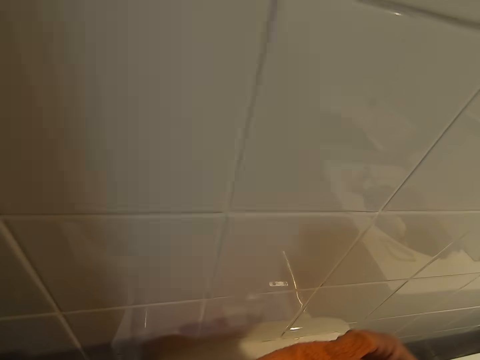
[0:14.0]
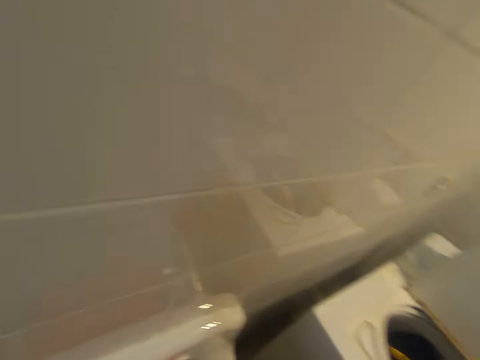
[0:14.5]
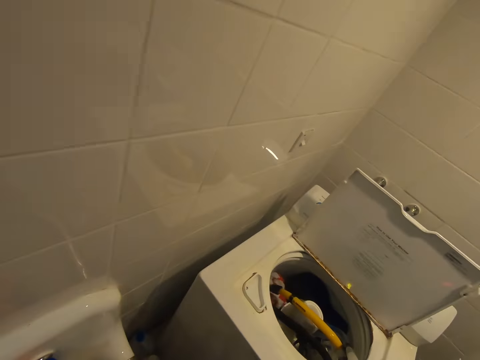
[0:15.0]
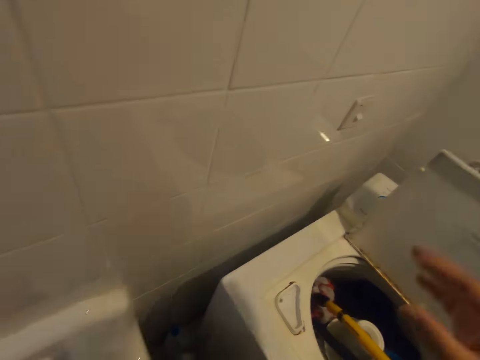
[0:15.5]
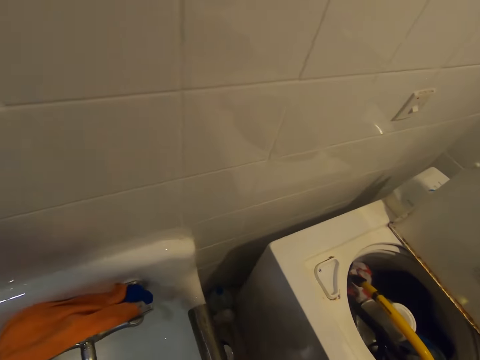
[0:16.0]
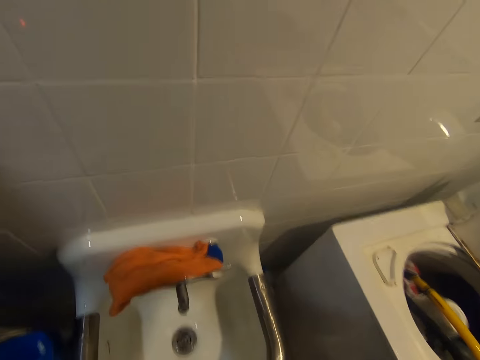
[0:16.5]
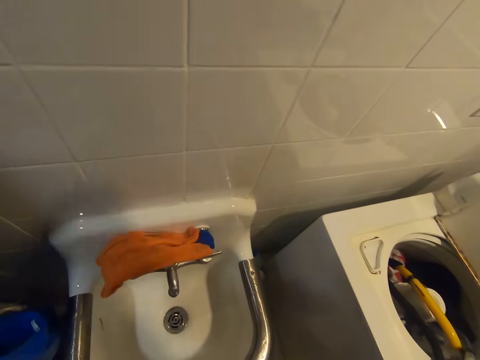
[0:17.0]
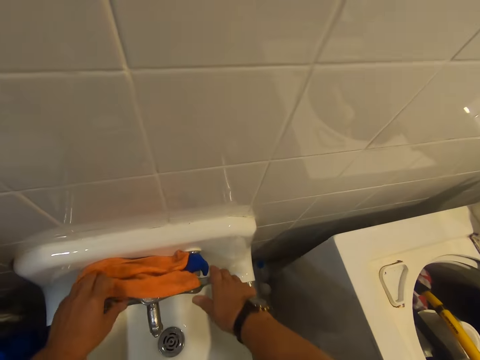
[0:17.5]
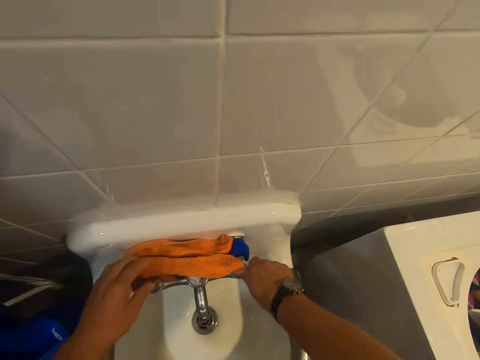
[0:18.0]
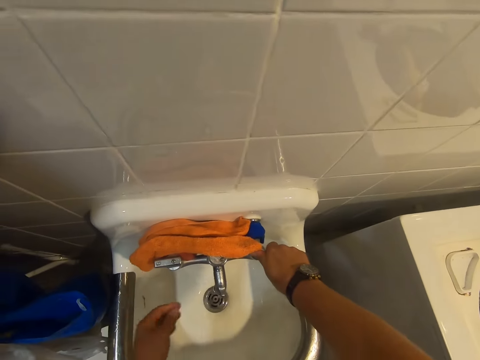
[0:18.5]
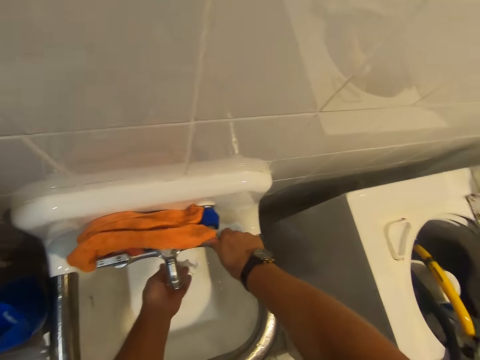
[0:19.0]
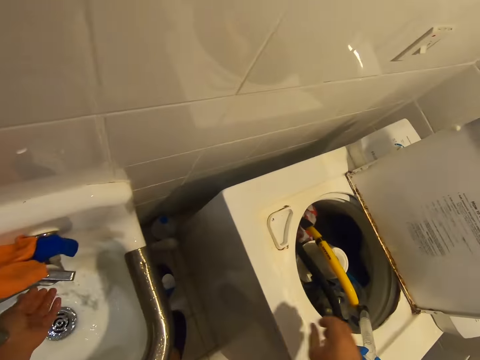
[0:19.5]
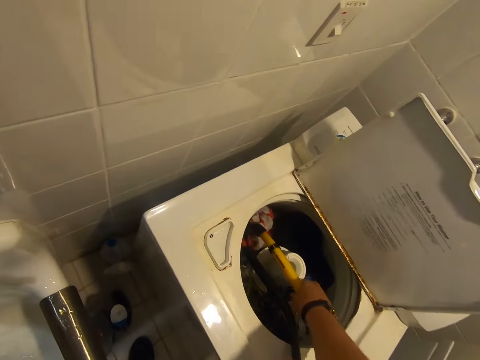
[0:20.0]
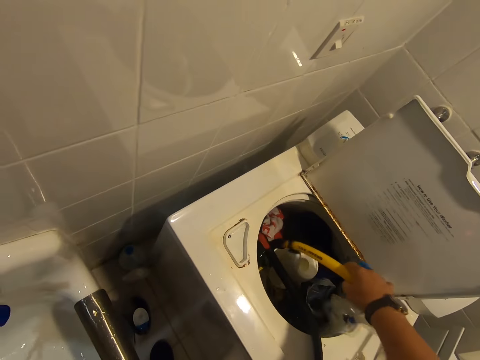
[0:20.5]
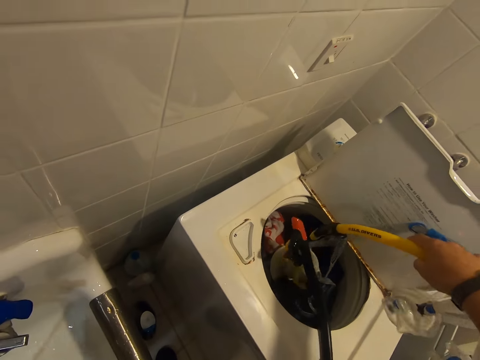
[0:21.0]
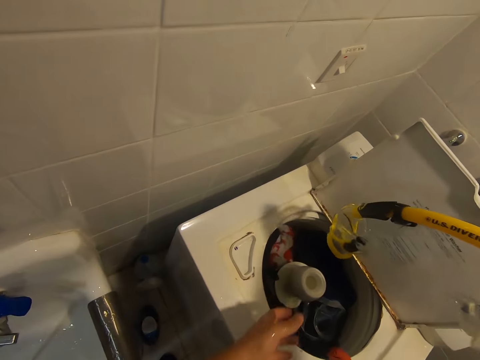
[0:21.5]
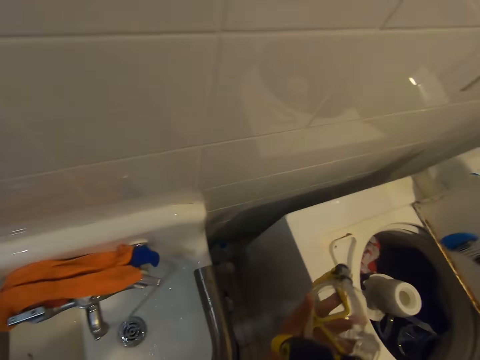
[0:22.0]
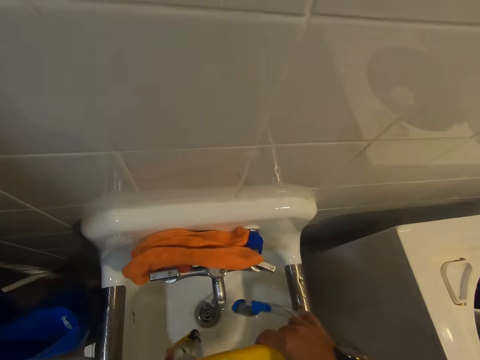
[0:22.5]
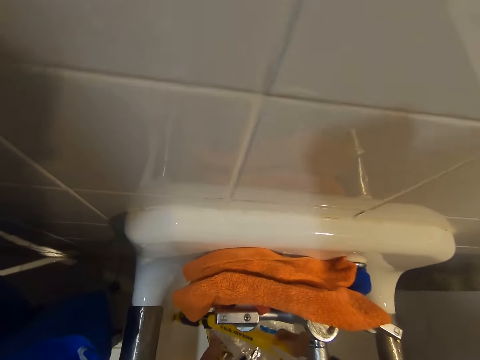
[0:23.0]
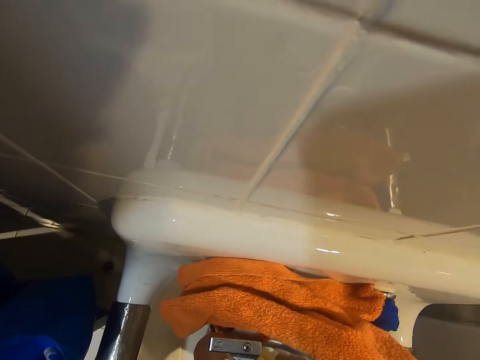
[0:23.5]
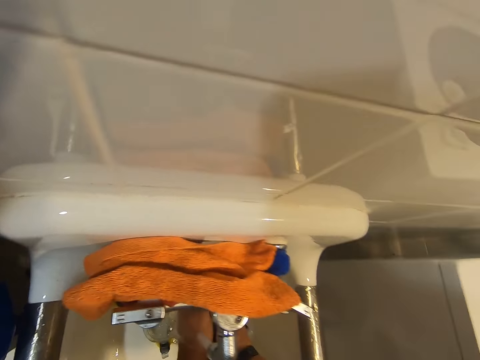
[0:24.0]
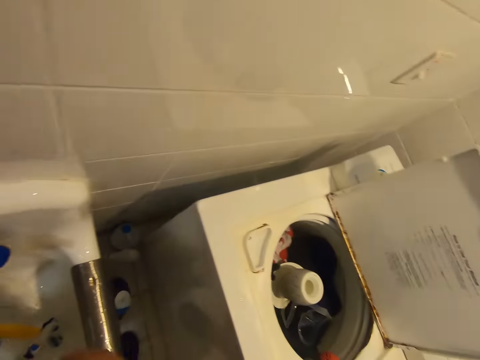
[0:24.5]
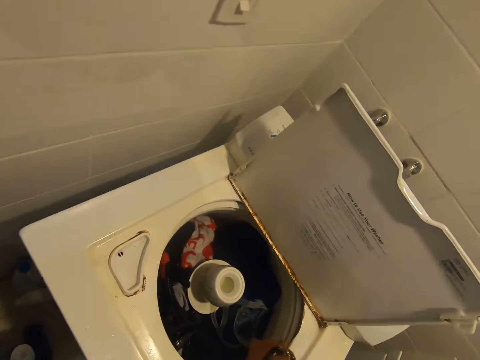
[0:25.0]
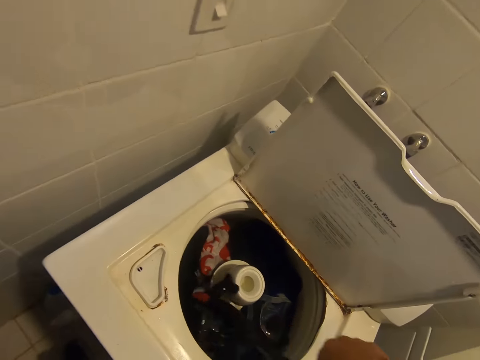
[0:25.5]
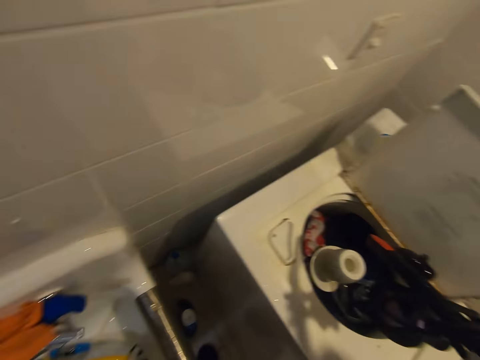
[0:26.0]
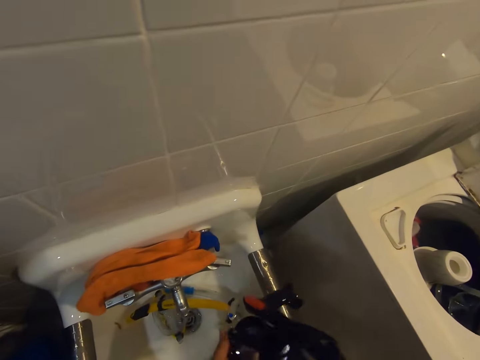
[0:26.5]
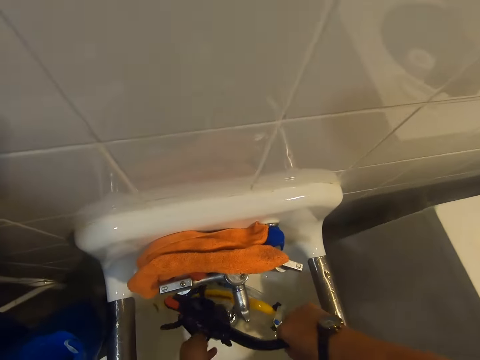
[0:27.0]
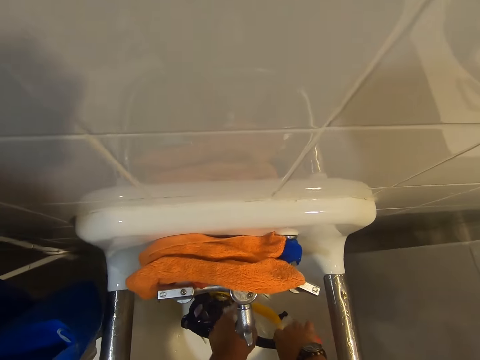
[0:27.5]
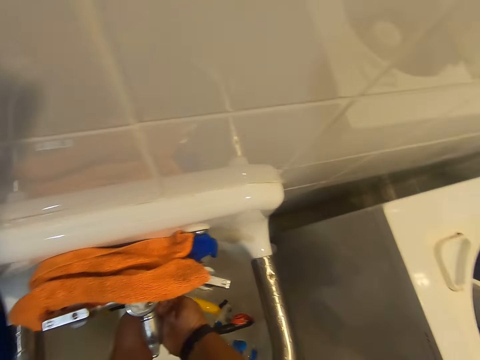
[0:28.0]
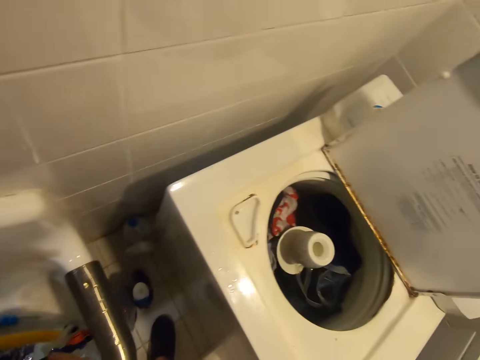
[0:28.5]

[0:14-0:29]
The camera wearer adjusts the camera. He turns the tap on. He rinses his hand. He picks up a snorkel tube from the washing machine. He holds the snorkel tube with both hands. He places the snorkel tube in the sink. He picks up the snorkel tube from the washing machine. He places the snorkel tube in the sink.

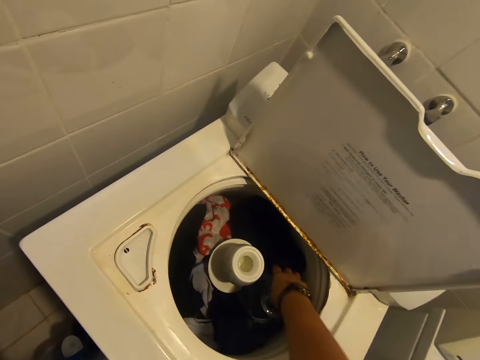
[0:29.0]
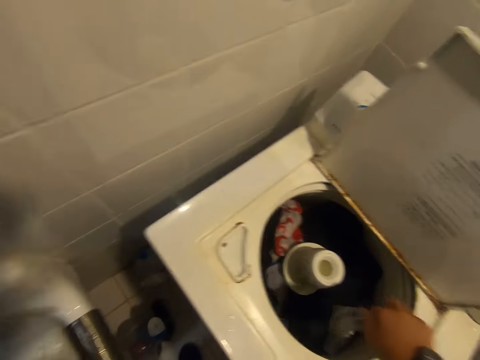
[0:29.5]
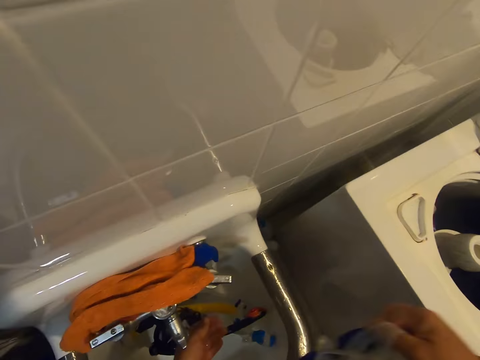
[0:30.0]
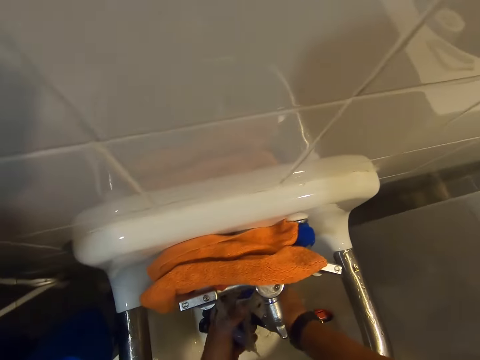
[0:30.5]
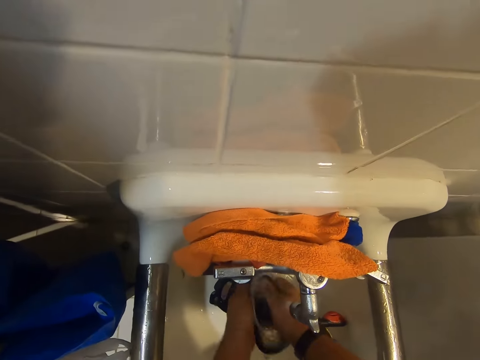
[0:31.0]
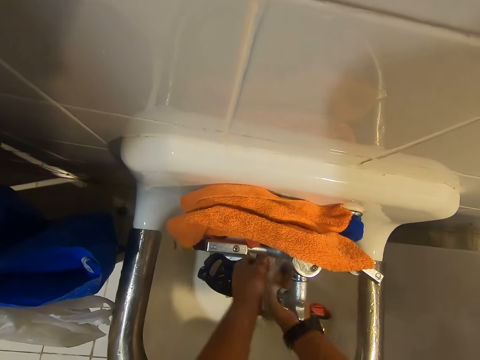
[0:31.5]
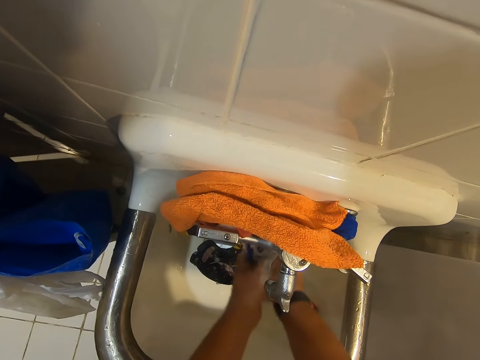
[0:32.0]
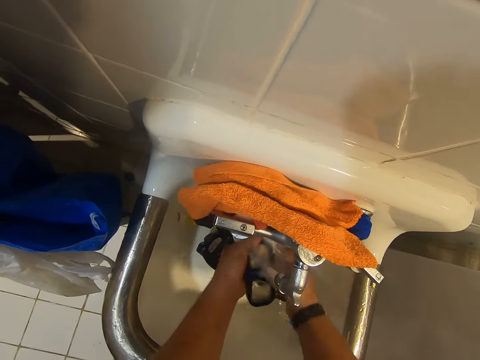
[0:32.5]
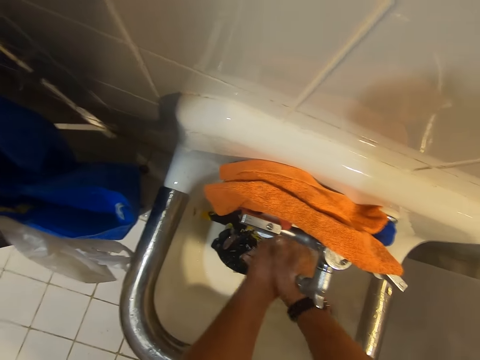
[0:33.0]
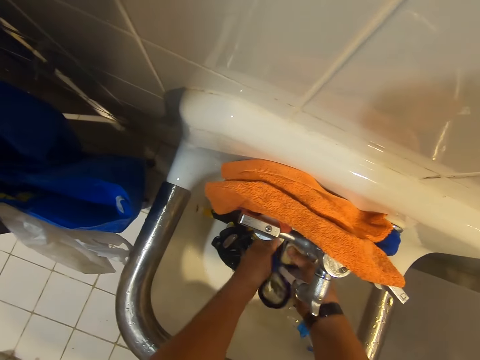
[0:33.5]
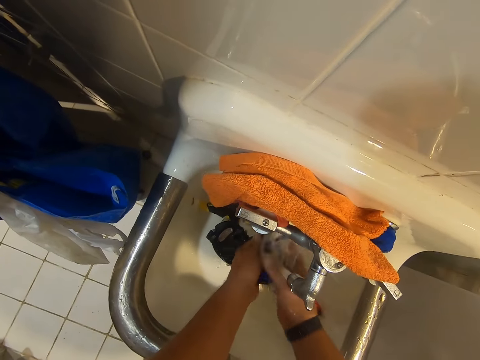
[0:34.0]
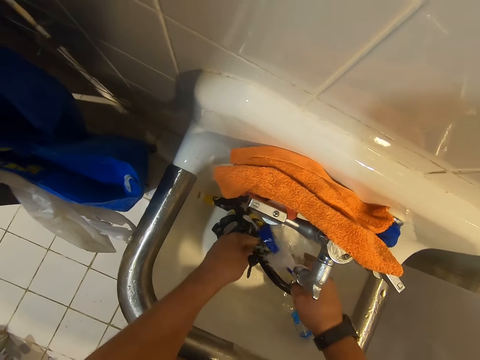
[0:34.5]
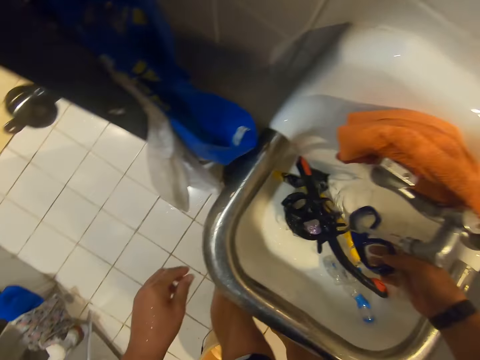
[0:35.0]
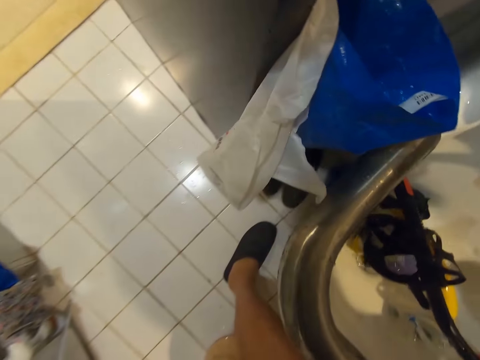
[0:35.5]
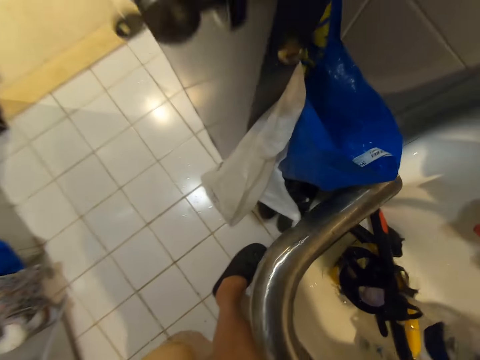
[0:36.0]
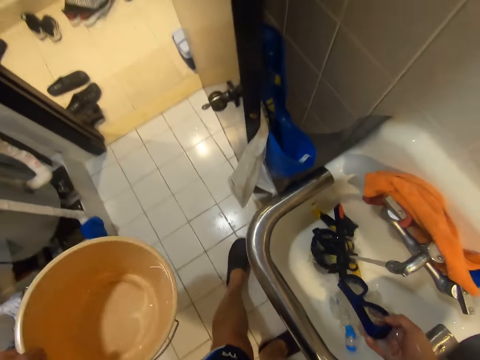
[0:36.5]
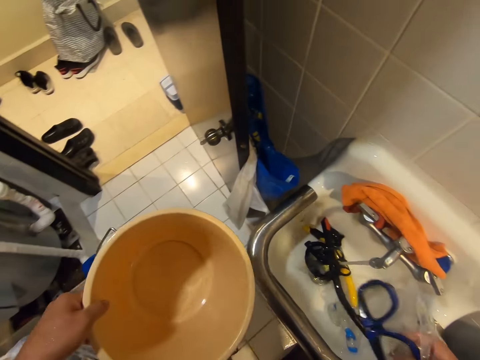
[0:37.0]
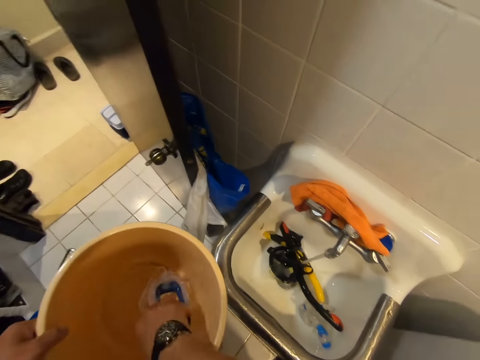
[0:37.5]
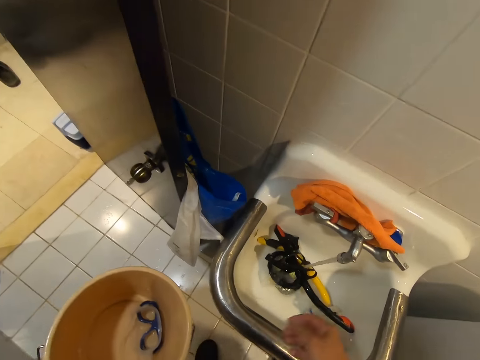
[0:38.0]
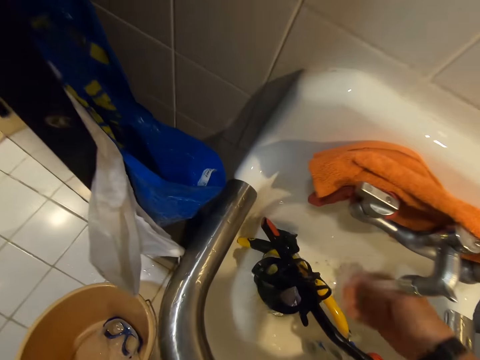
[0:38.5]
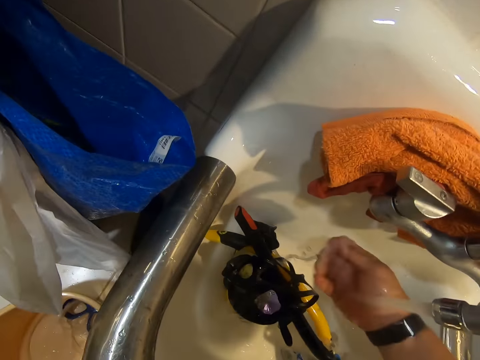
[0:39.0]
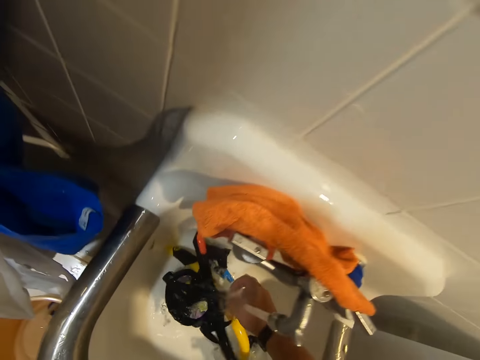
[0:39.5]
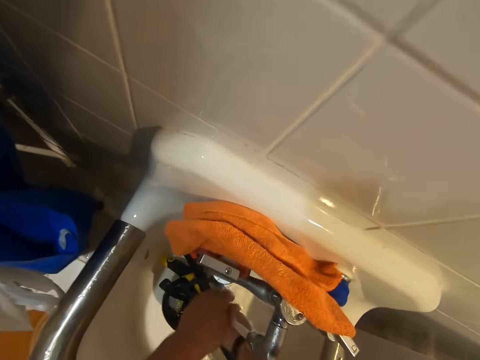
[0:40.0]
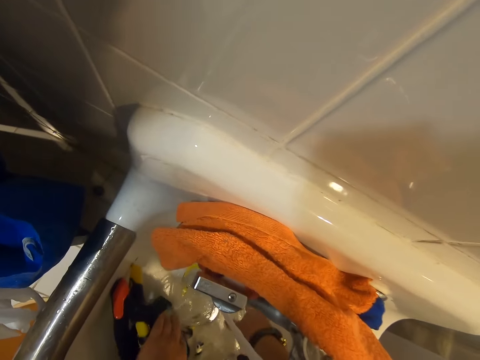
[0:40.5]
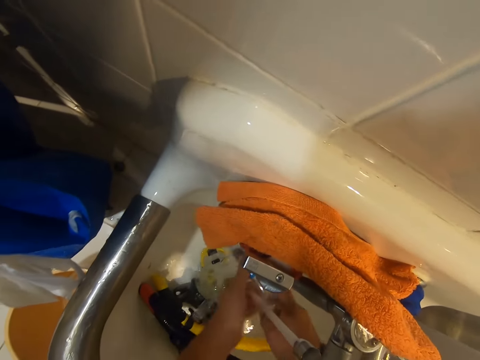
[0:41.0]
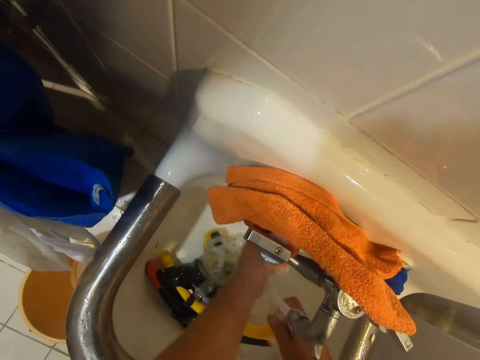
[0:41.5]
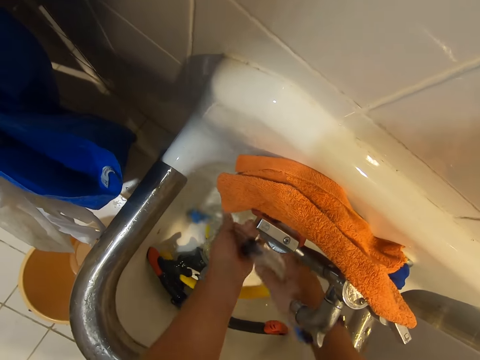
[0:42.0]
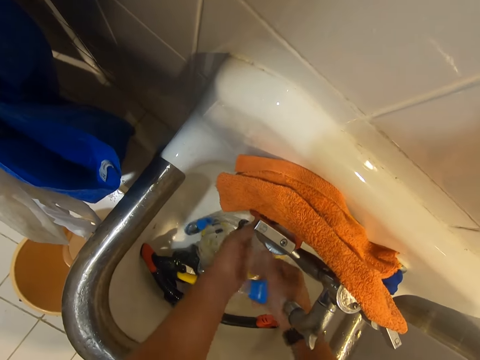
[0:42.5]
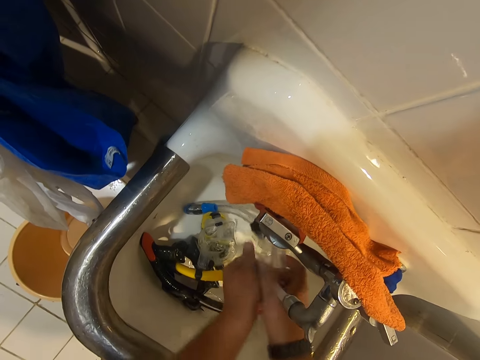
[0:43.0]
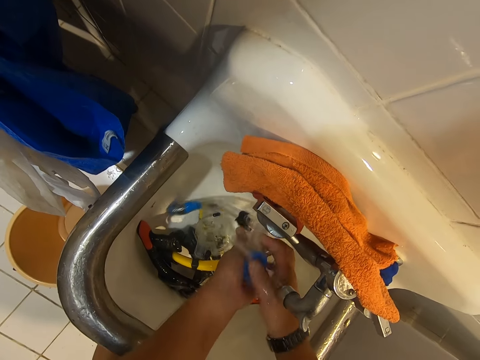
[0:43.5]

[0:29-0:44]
The camera wearer picks up snorkel glasses from the washing machine. They place the snorkel glasses in the sink. They rinse the snorkel glasses. They pick up a bucket from the ground. They place the snorkel glasses in the bucket. They place the bucket on the floor. They rinse the snorkel tube.
